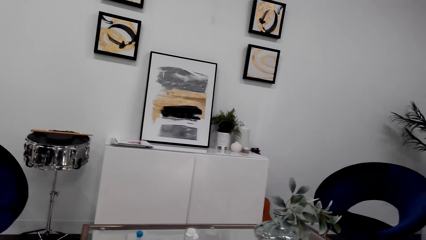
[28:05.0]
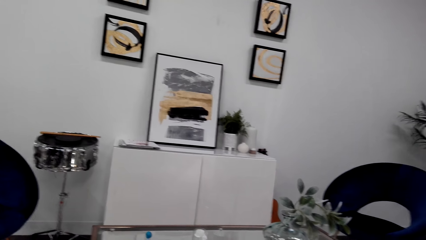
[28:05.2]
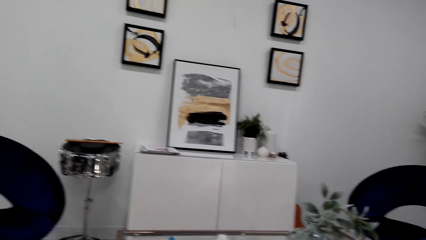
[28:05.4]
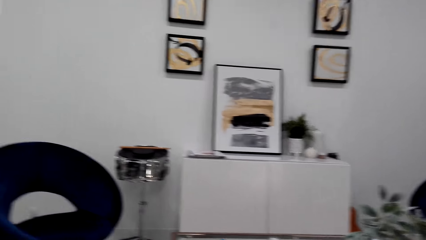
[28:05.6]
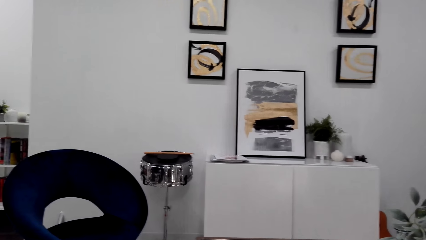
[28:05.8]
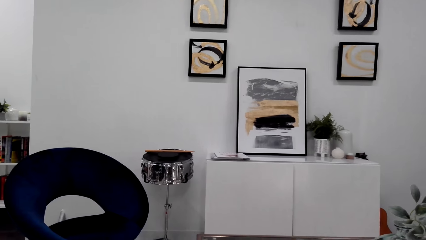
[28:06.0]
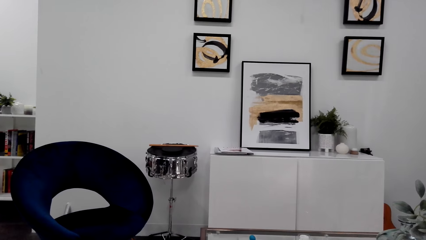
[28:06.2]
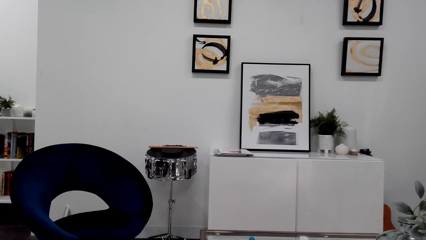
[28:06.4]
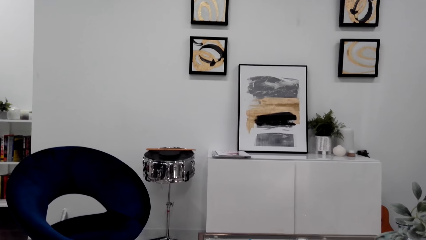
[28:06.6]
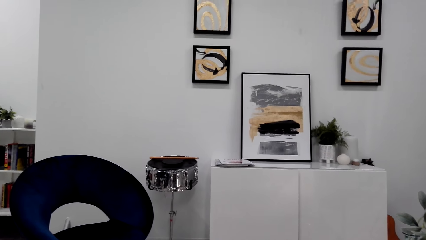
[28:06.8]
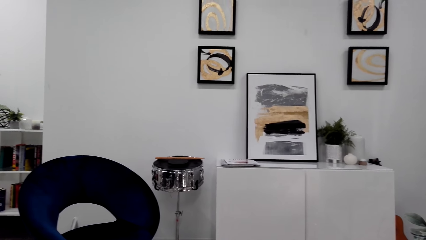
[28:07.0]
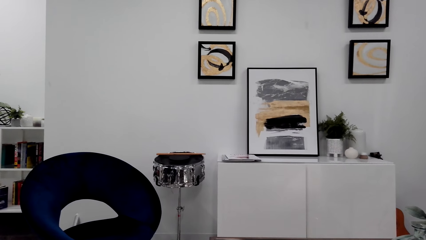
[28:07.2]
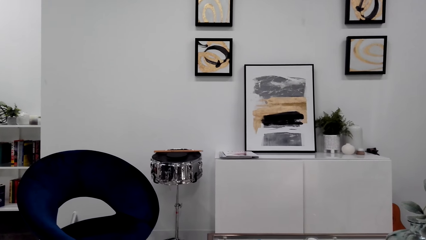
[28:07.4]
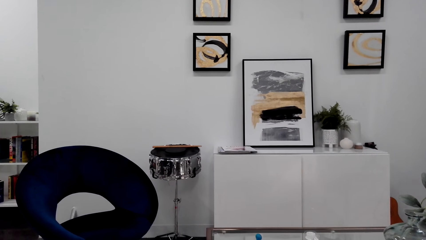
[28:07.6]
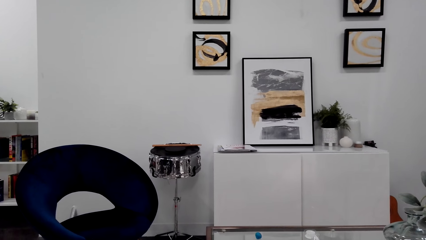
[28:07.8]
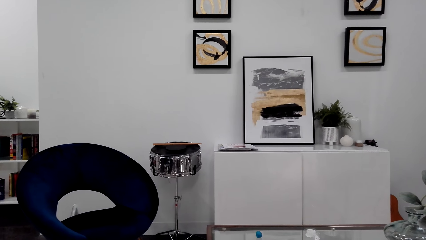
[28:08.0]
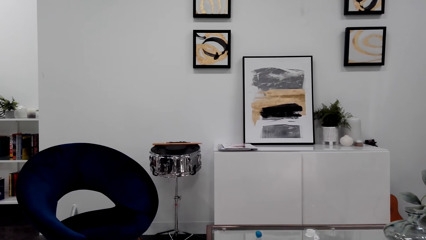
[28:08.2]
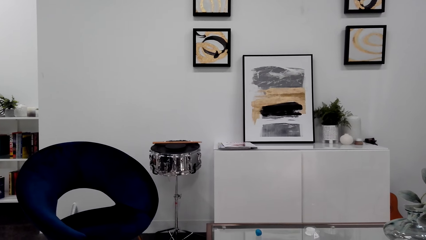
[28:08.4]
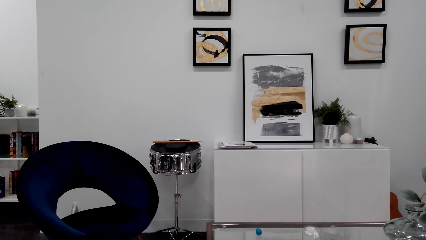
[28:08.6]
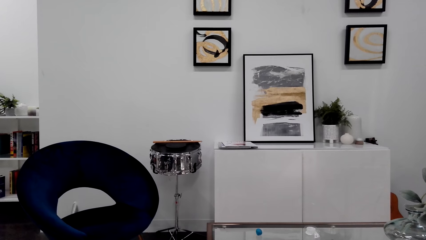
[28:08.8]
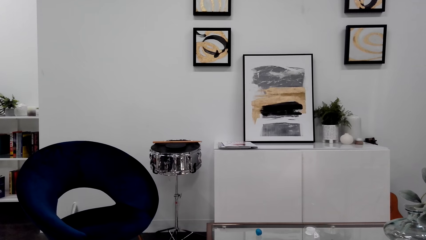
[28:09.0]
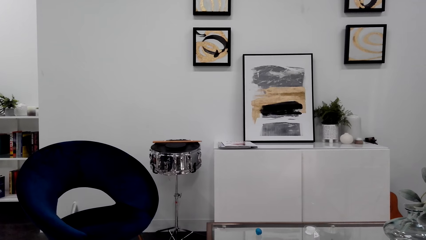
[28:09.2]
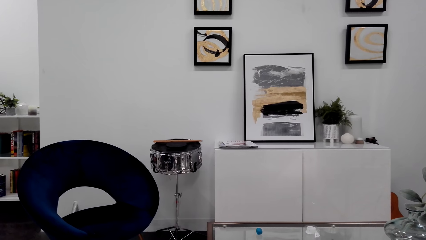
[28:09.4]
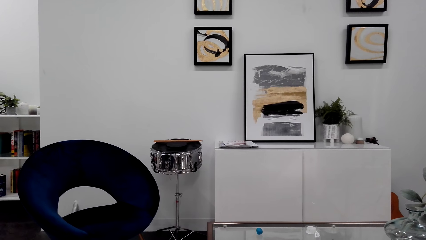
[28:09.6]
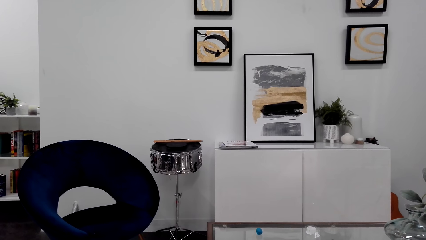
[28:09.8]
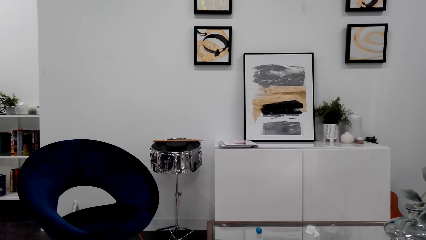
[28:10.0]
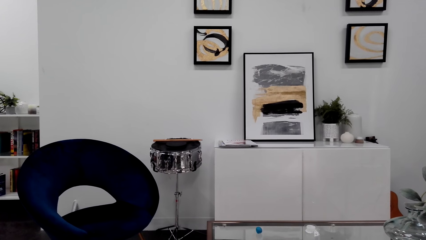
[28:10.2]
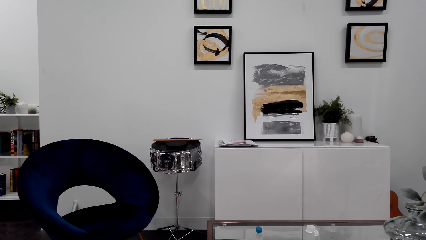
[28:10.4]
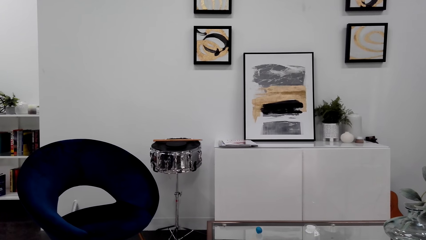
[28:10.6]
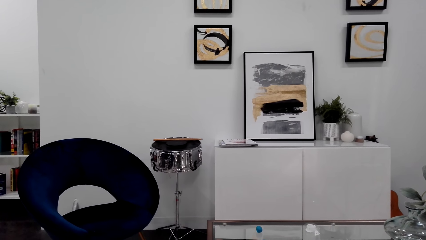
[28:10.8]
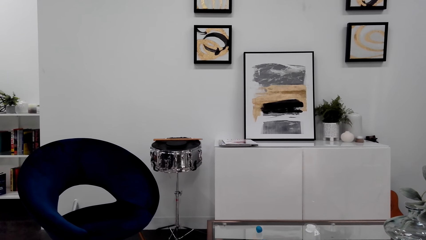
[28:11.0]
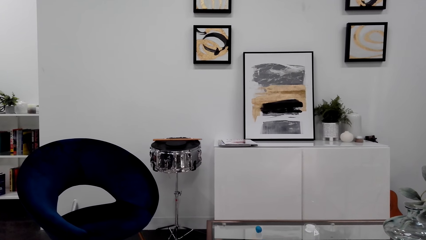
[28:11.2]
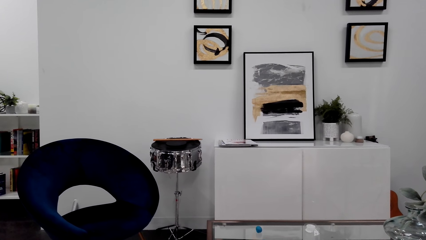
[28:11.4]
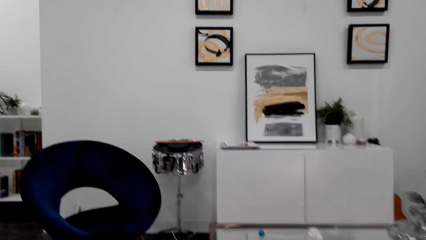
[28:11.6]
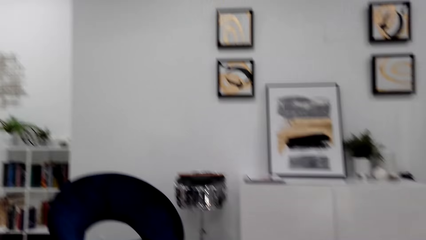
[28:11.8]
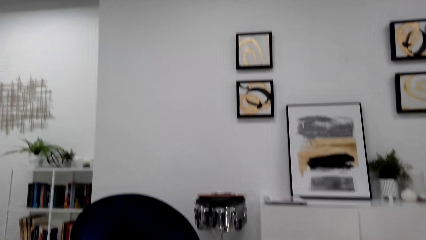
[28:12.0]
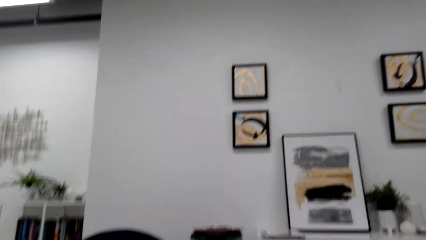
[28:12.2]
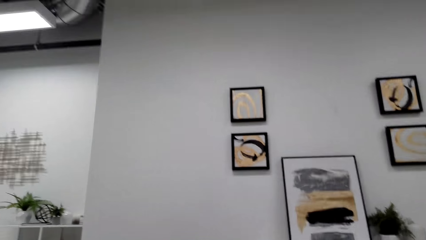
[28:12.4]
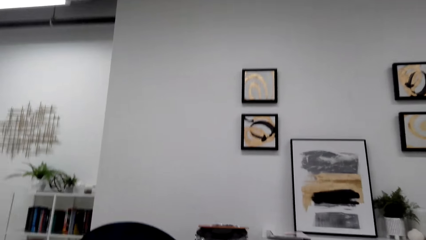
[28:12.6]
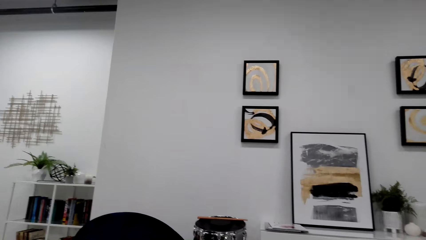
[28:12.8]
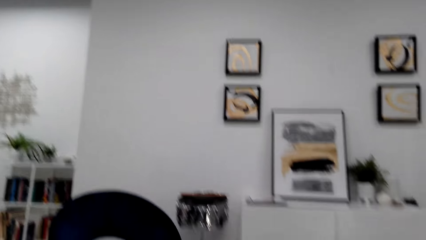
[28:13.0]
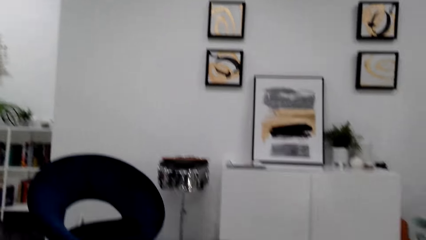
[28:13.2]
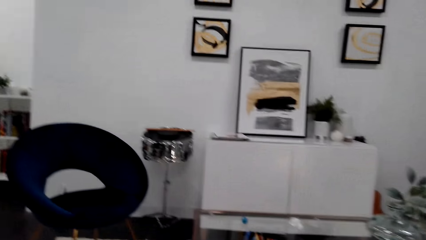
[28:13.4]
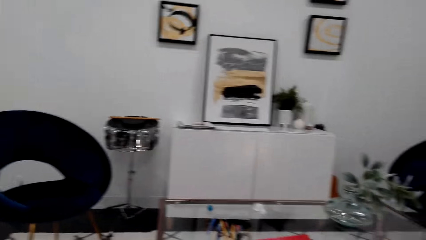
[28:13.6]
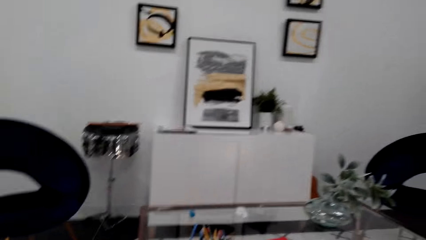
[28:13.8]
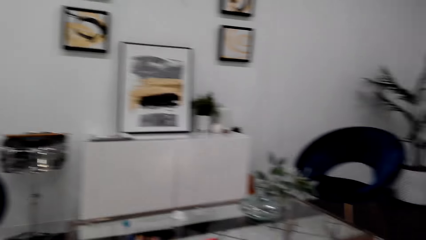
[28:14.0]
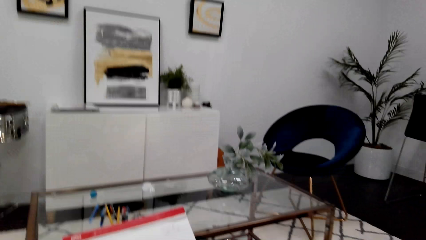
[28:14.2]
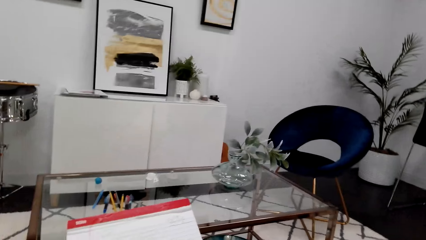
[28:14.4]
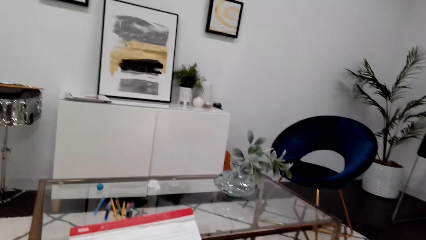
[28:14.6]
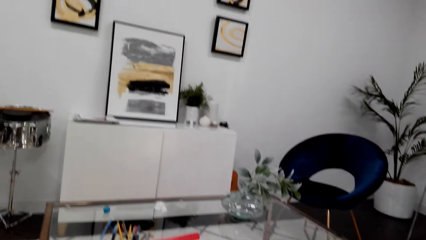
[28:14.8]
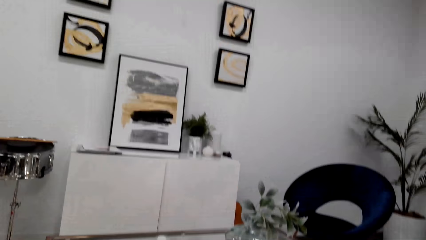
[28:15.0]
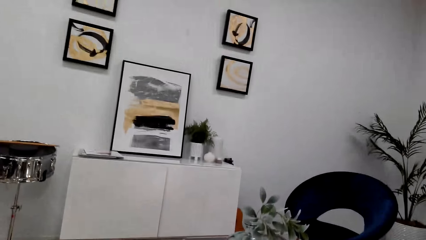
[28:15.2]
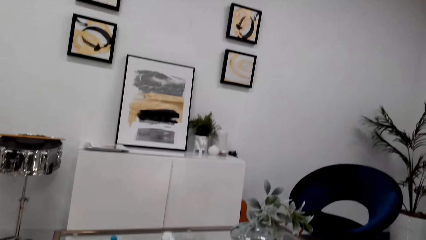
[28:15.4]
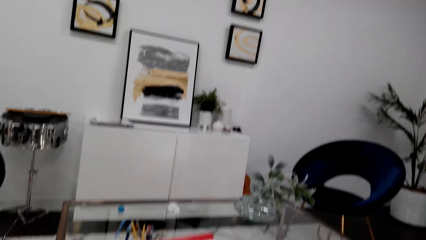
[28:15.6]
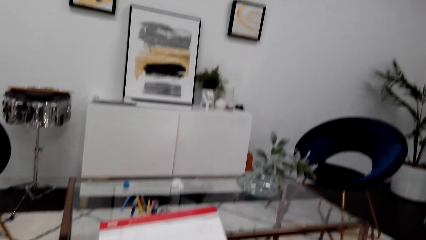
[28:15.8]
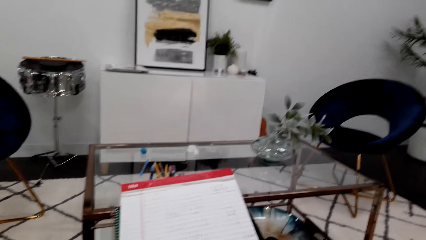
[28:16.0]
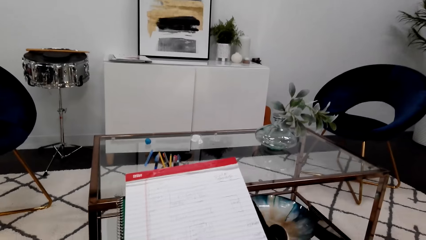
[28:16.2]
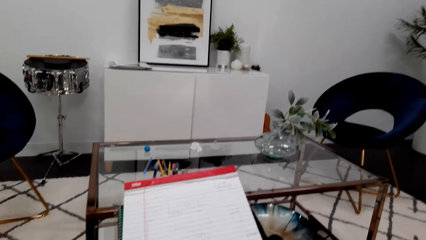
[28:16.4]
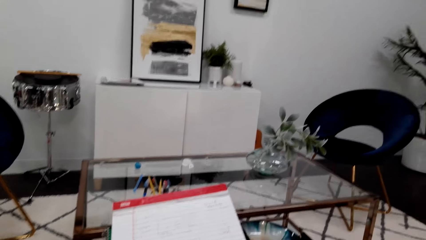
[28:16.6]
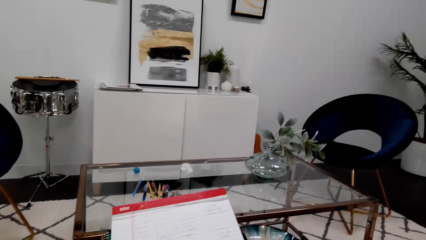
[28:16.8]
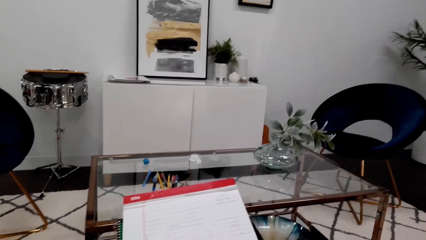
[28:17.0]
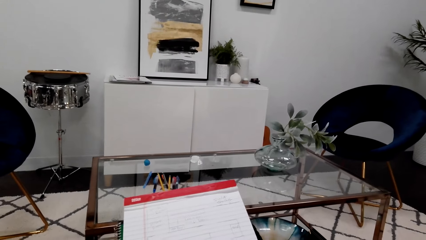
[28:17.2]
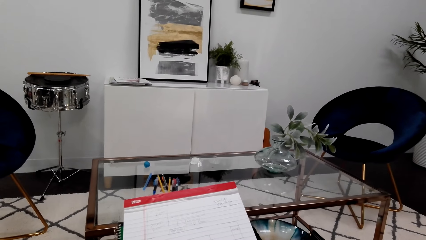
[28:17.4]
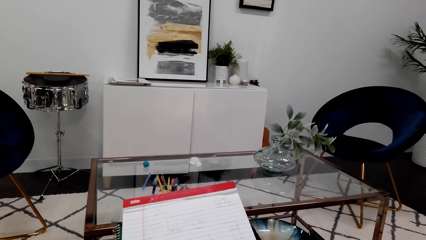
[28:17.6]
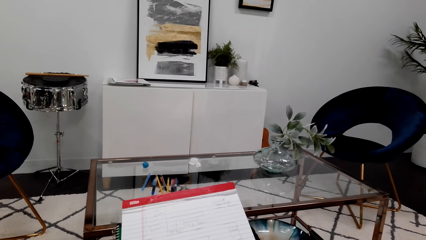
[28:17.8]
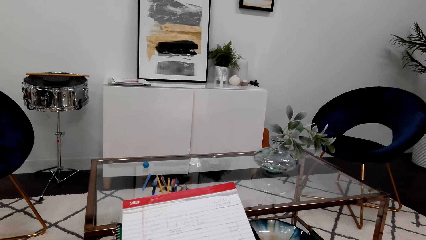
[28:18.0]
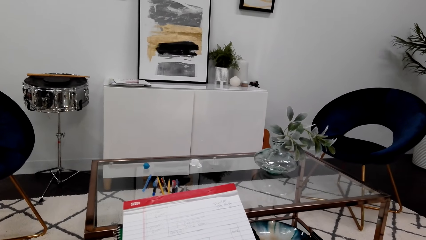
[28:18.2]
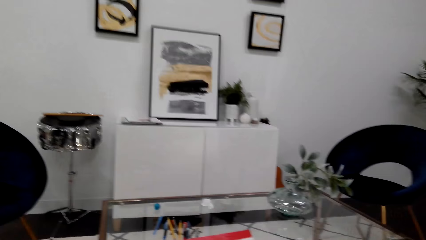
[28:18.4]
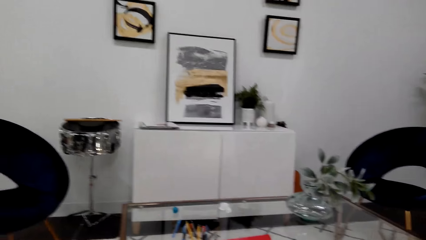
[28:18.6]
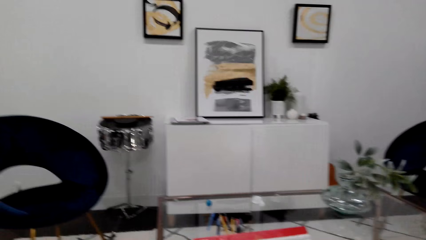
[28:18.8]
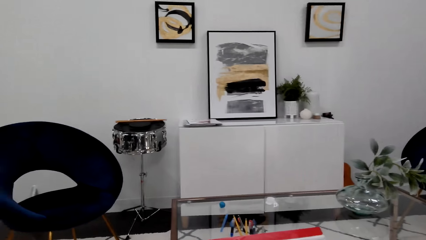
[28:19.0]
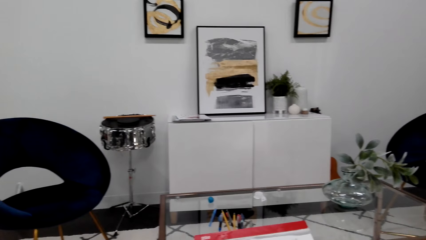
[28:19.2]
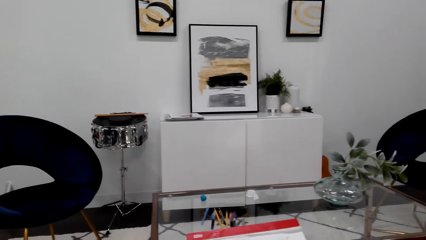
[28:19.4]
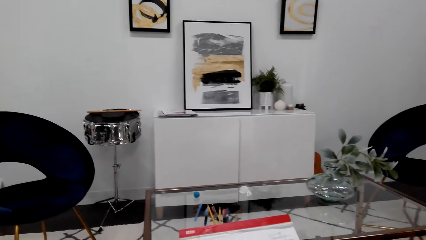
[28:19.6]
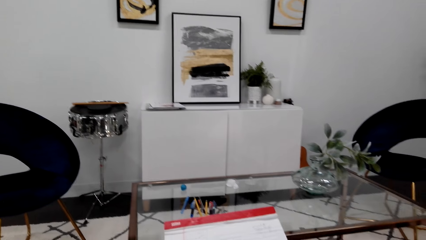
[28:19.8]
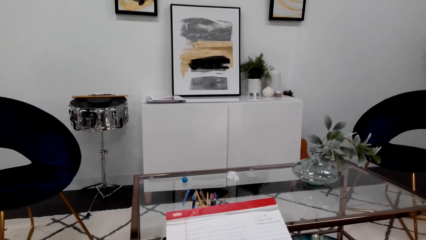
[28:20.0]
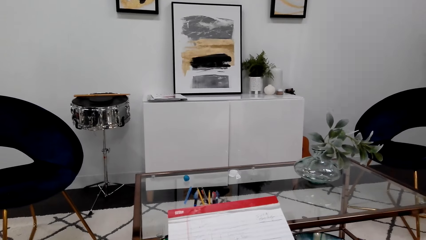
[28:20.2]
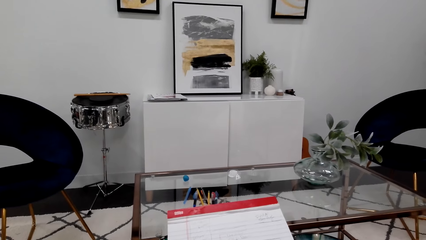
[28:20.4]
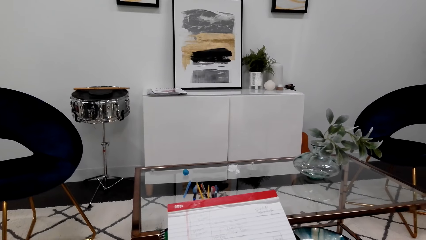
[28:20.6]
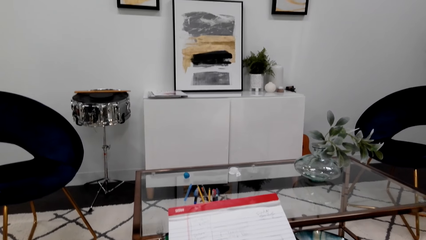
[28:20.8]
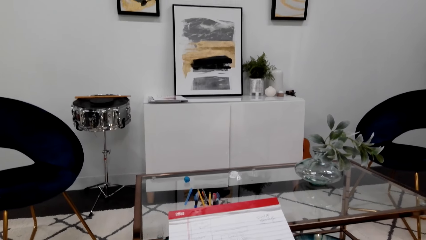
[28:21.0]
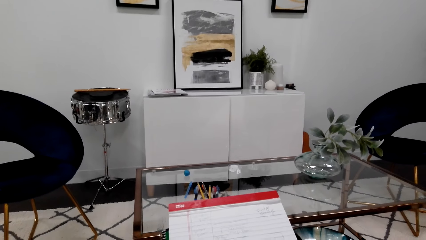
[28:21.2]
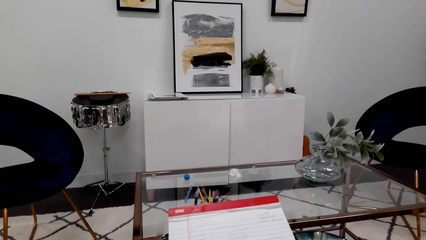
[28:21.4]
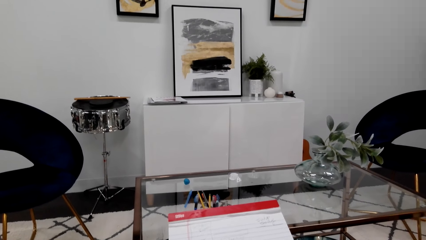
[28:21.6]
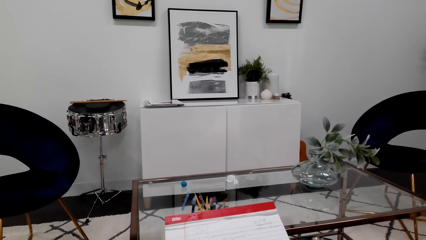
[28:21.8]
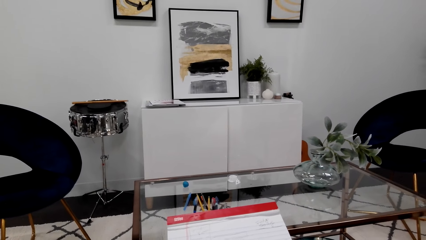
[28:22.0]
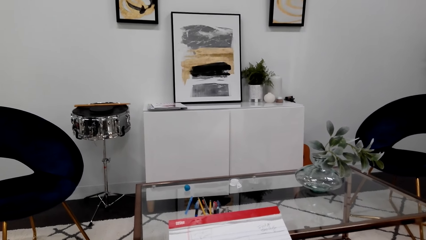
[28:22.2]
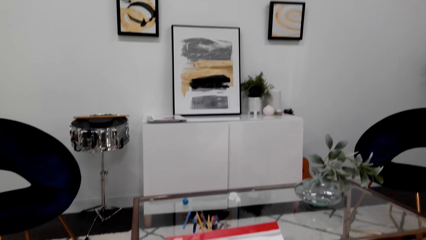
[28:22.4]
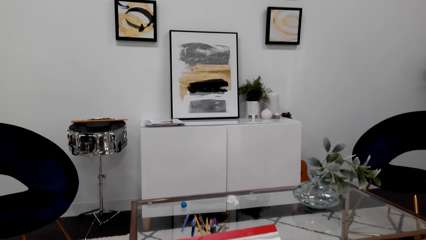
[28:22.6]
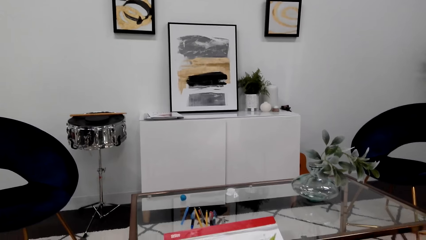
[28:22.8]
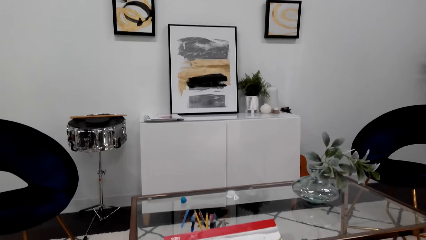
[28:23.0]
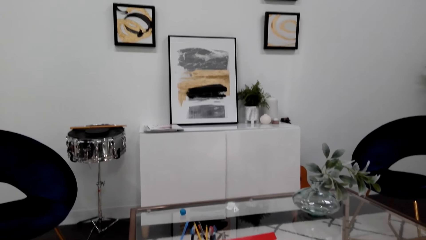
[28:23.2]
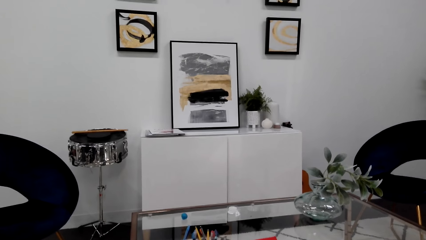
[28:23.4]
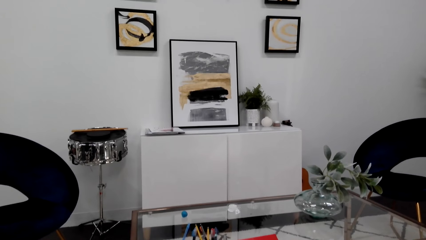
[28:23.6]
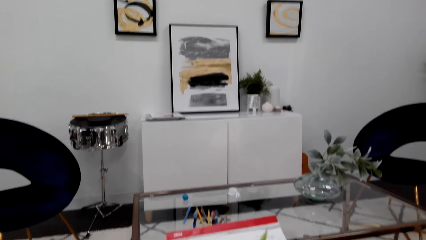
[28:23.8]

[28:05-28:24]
The camera wearer converses. They look at the decoration. They converse. They look around the room. They converse.
